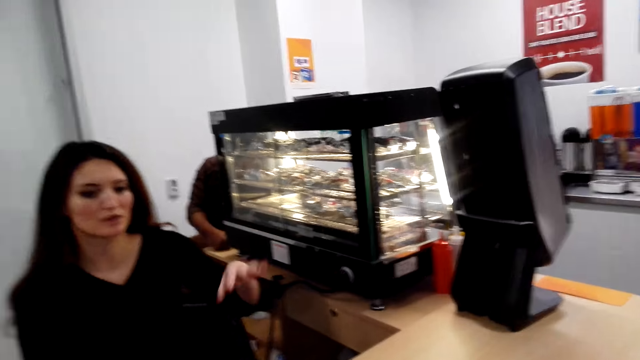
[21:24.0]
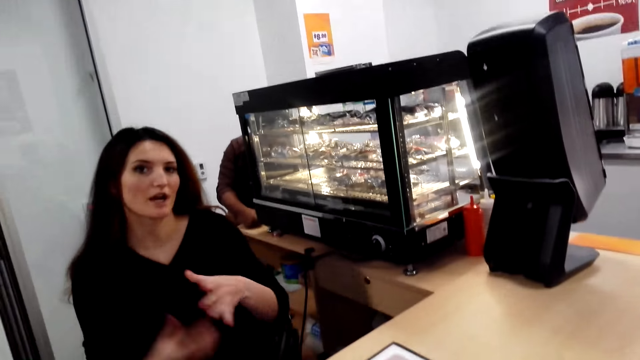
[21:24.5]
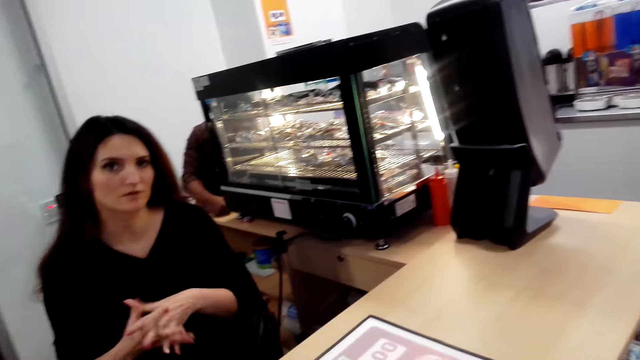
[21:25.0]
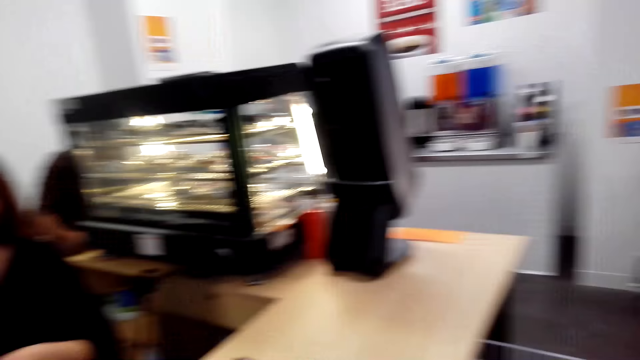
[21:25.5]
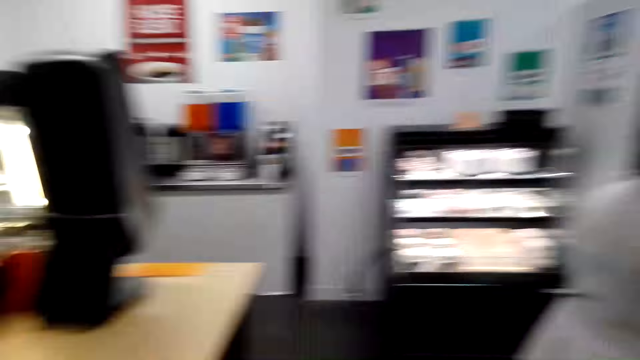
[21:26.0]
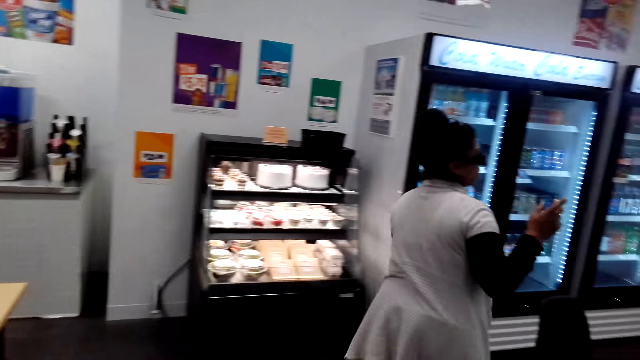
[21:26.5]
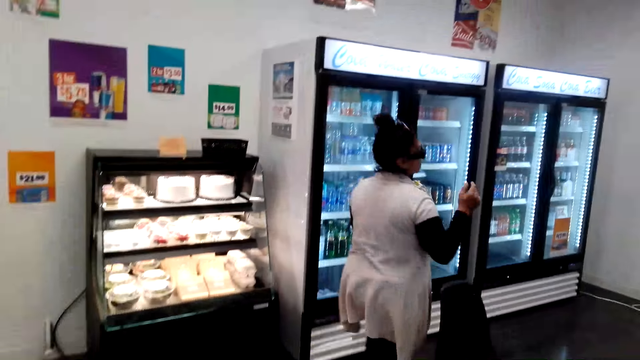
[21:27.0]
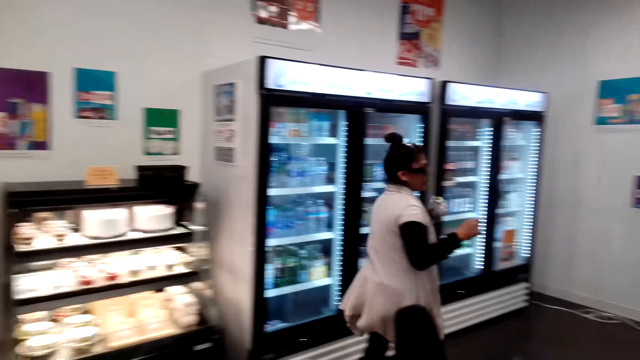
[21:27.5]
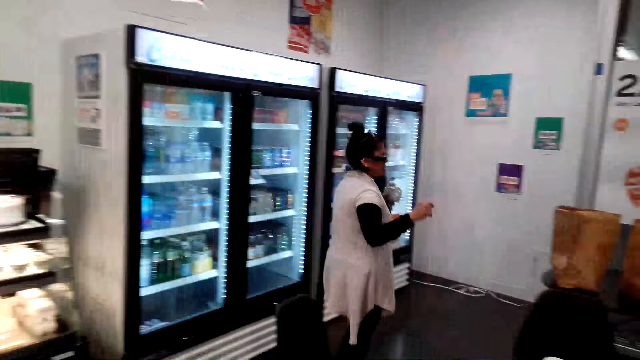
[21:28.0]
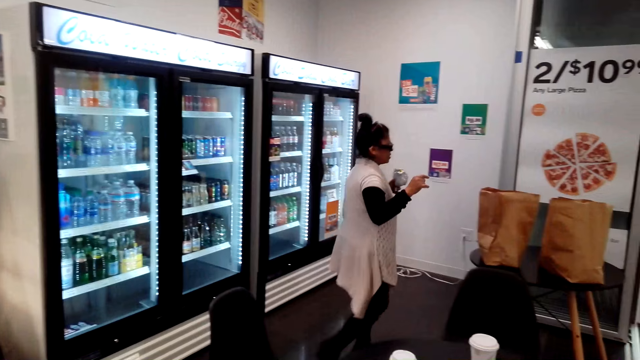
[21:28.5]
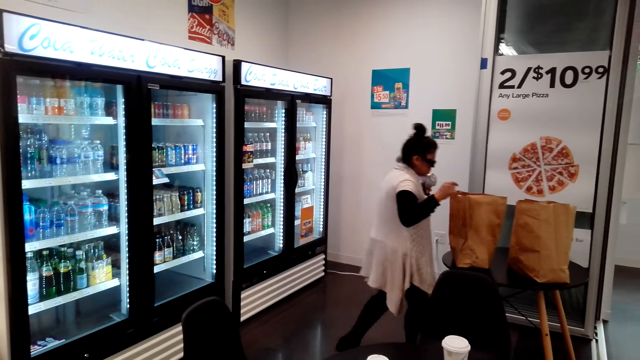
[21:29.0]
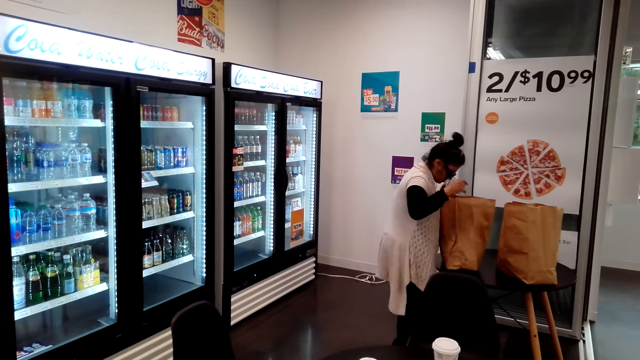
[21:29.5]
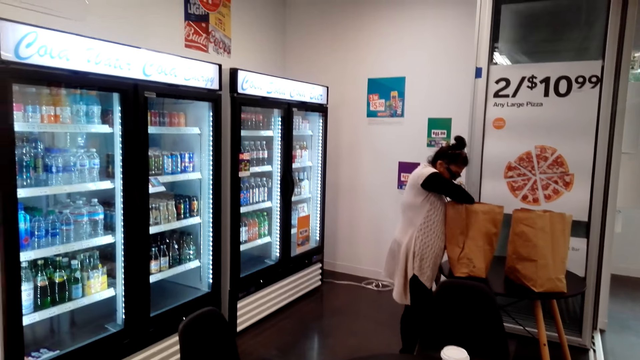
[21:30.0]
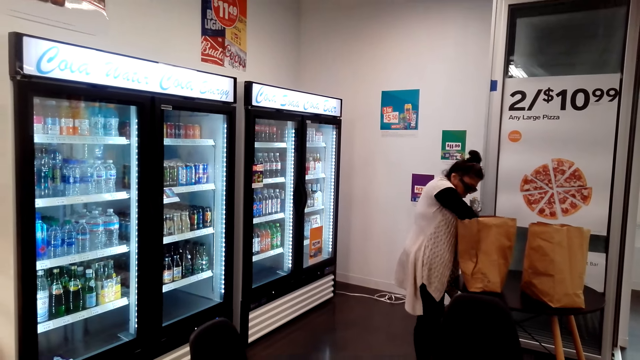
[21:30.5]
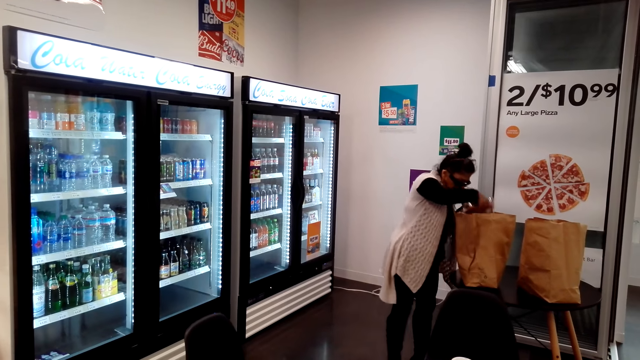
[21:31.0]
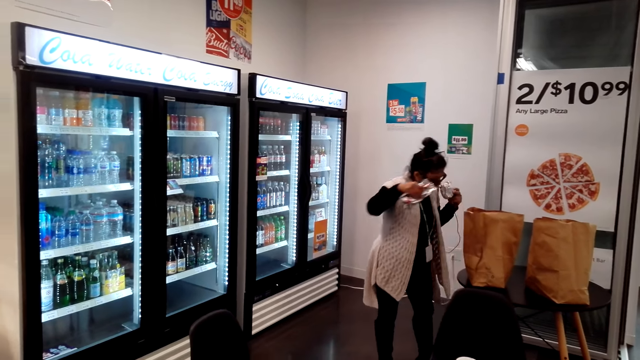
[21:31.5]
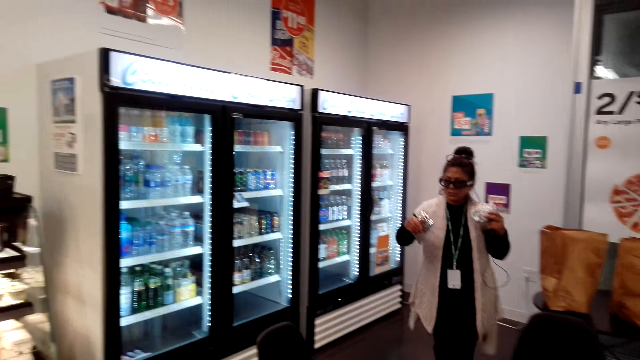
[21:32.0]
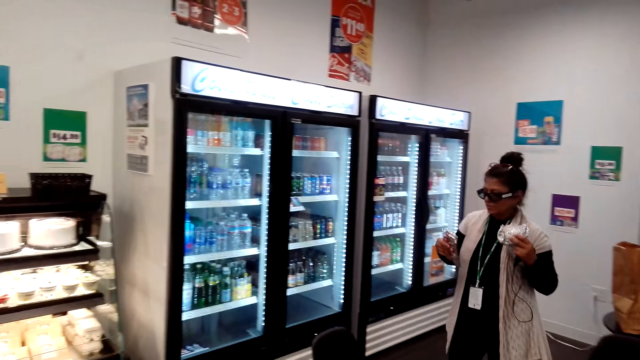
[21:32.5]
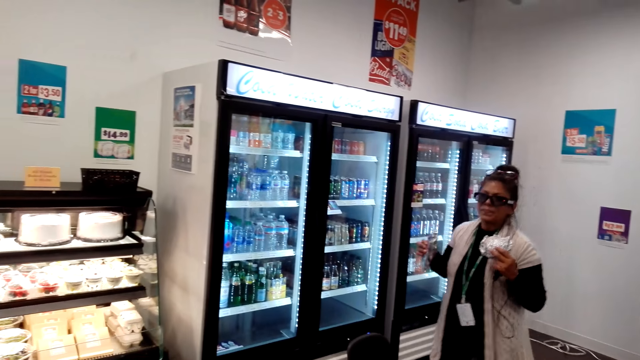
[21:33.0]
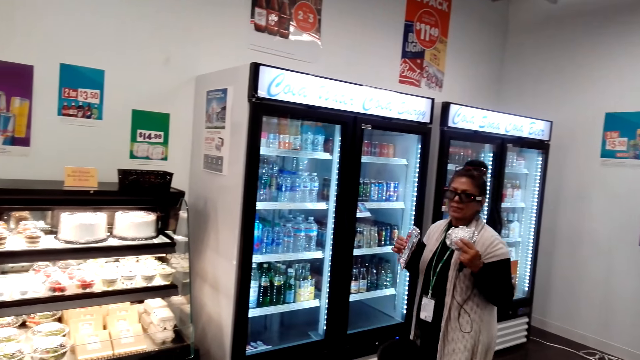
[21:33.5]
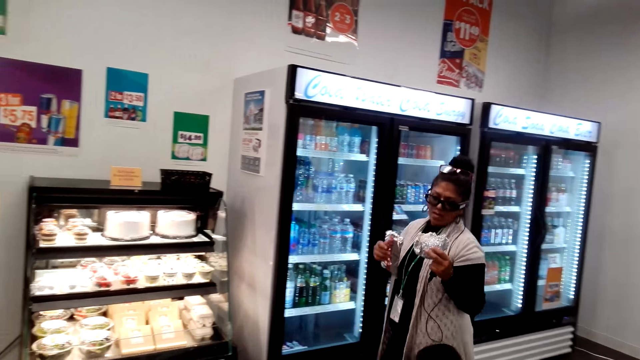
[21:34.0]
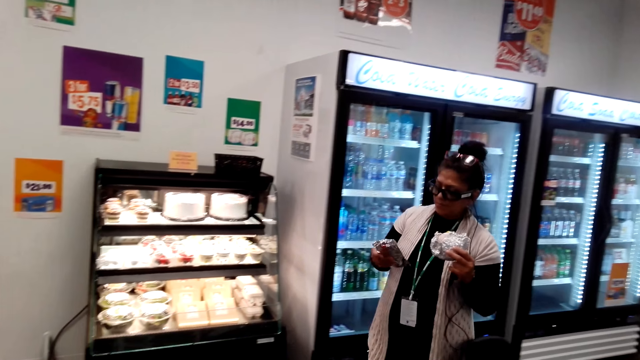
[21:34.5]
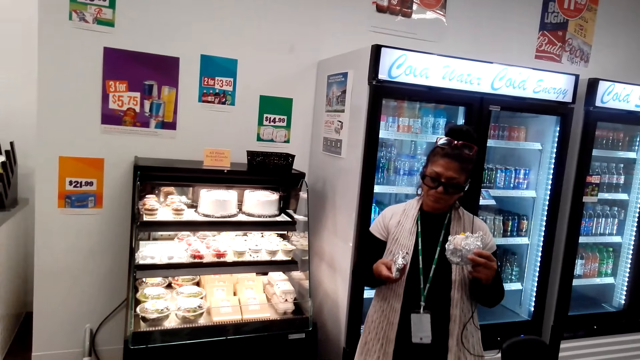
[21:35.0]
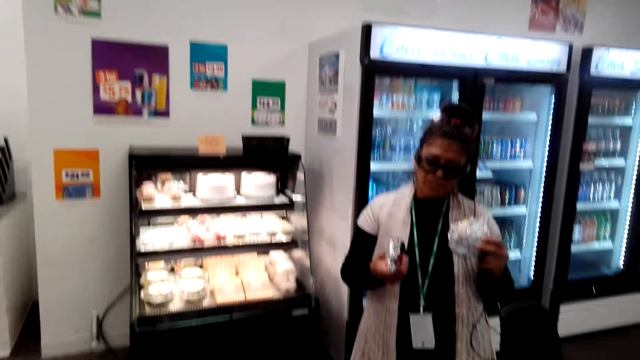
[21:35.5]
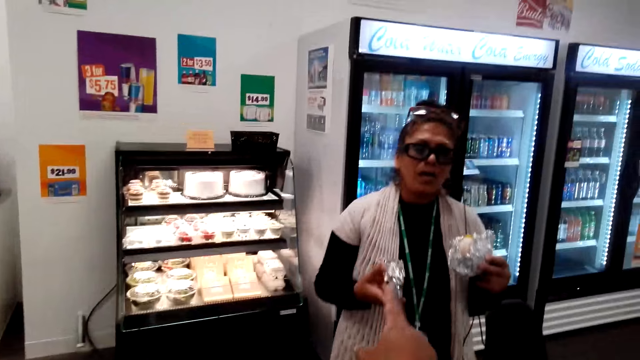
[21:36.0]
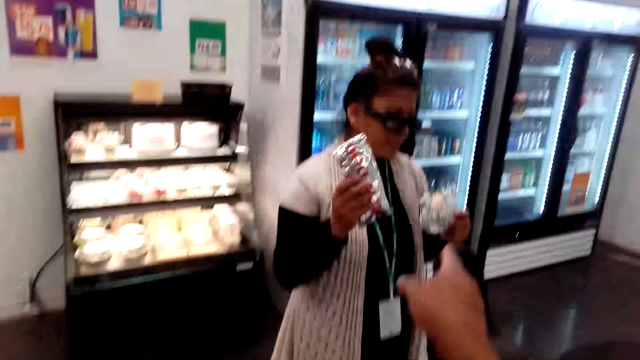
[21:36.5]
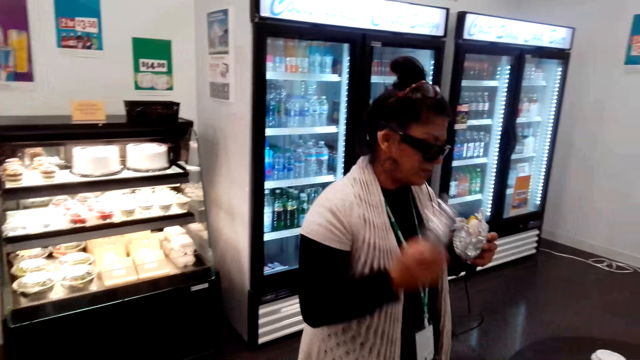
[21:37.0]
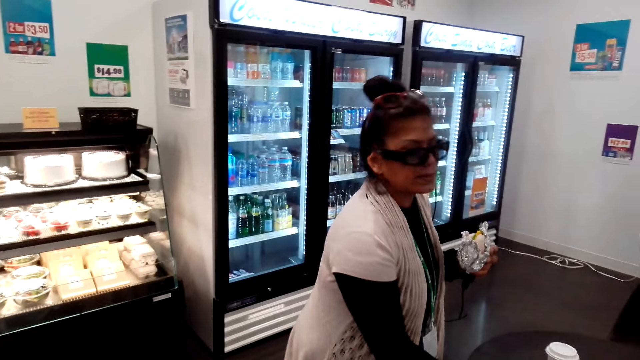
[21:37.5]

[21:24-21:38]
The camera wearer walks around the restaurant. They look around. A lady walks around. The lady picks a hotdog from the shopping bag. The camera wearer talks with the lady.

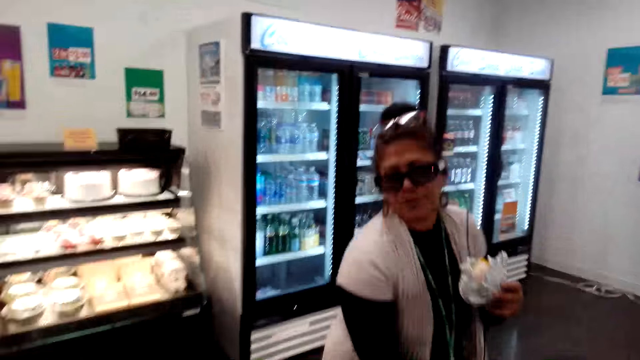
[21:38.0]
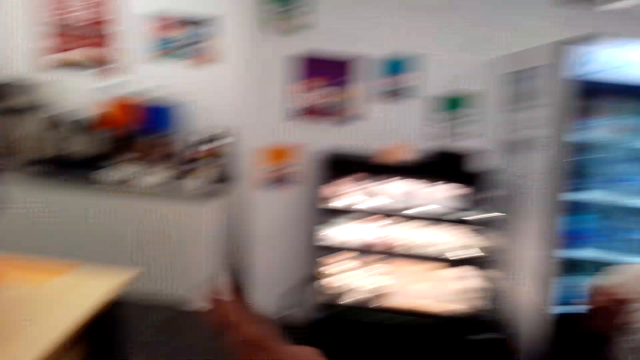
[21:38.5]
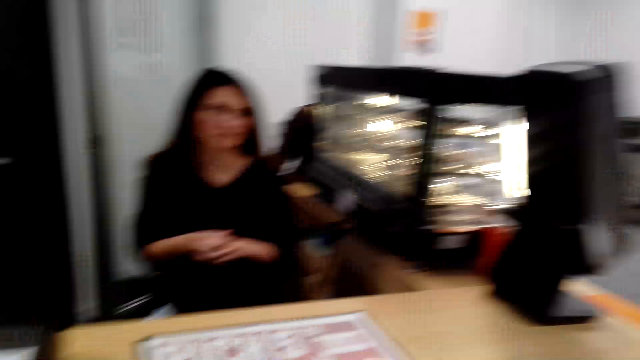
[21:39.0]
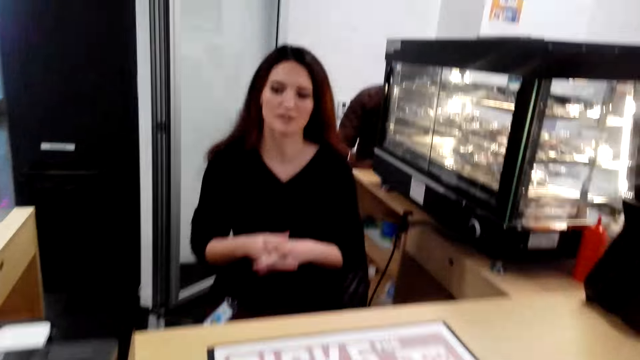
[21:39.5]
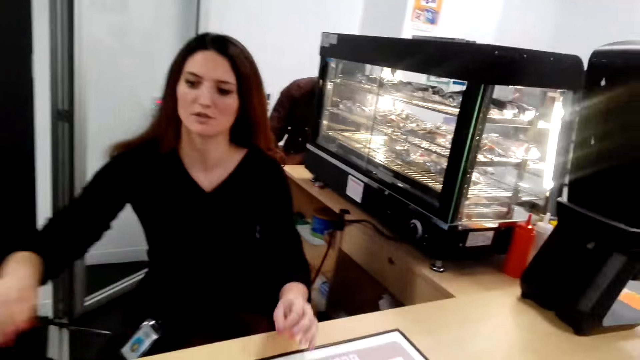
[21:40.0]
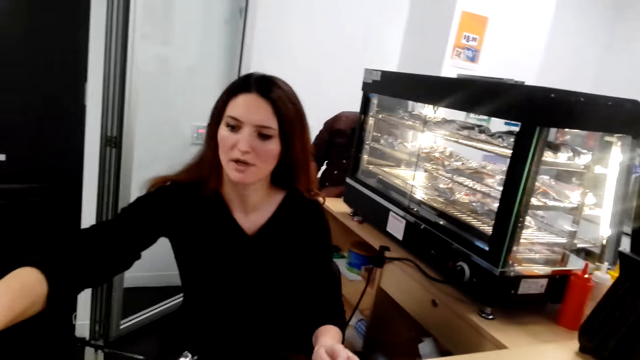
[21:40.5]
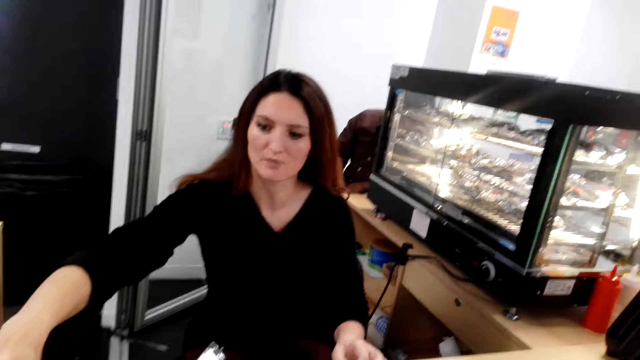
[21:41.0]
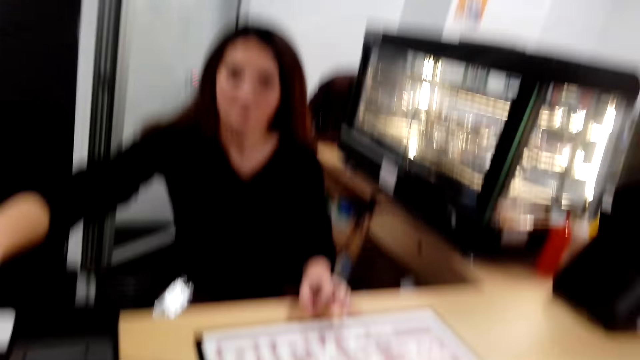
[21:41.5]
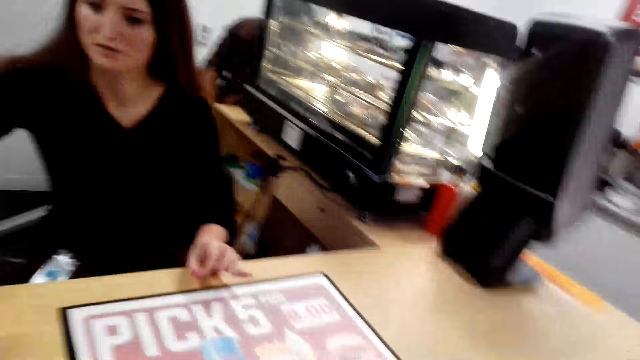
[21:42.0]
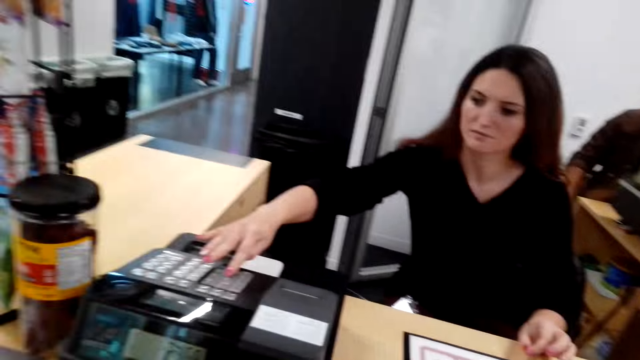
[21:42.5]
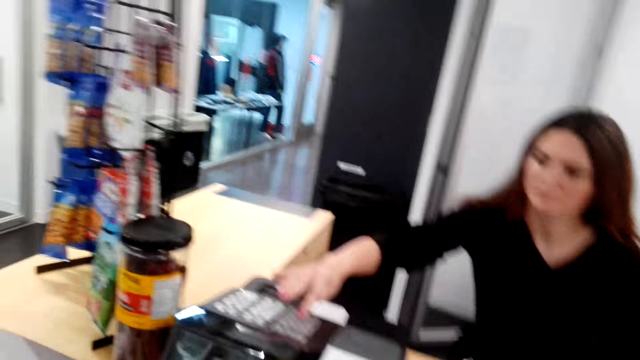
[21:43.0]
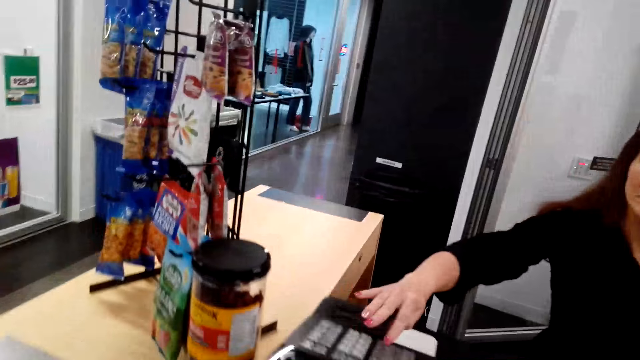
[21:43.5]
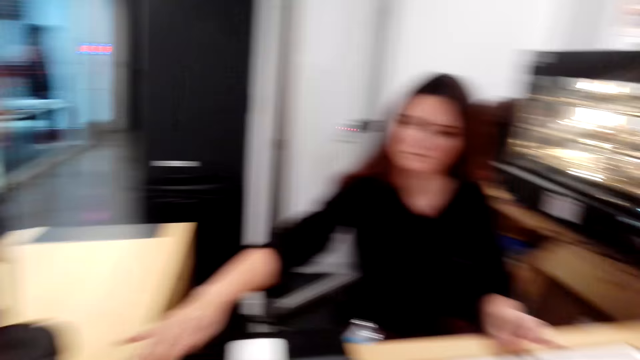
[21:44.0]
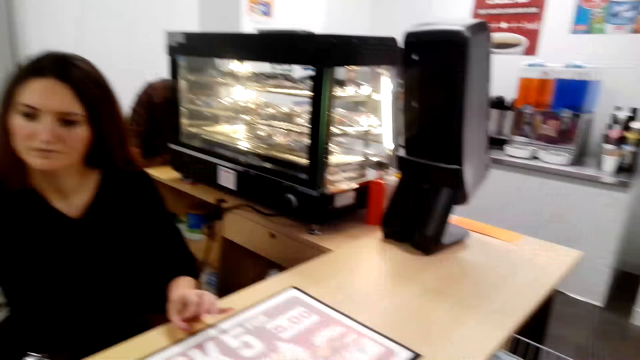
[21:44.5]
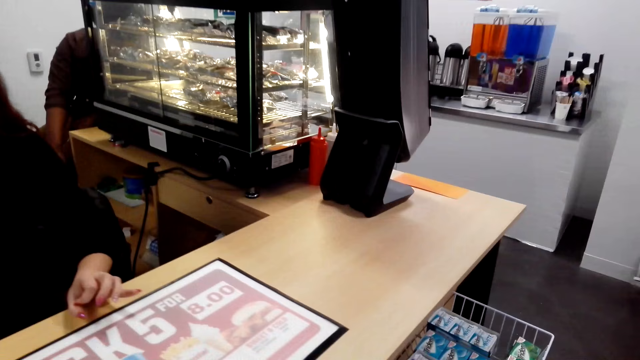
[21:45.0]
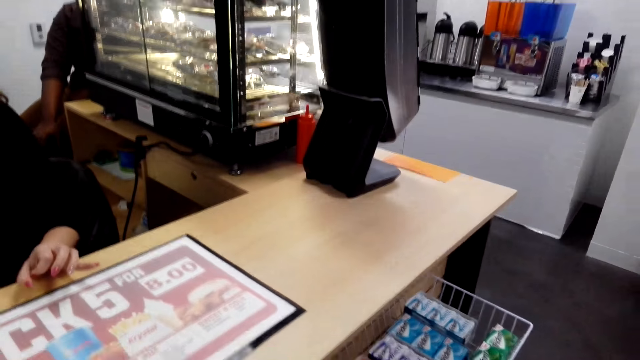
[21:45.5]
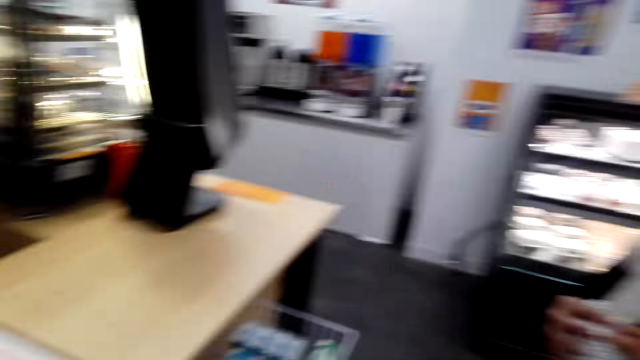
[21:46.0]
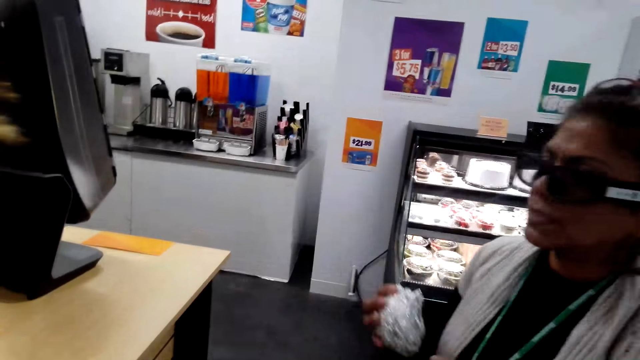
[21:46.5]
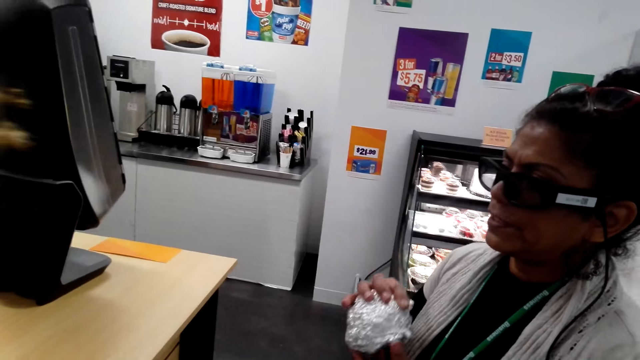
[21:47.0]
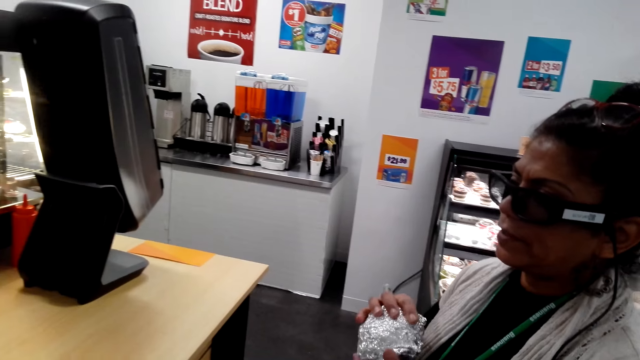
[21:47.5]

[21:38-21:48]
A lady talks with the camera wearer. The camera wearer talks with the lady. They look around.
